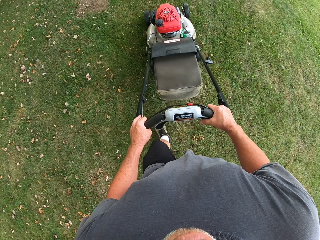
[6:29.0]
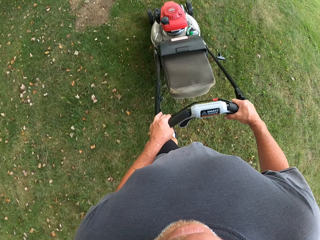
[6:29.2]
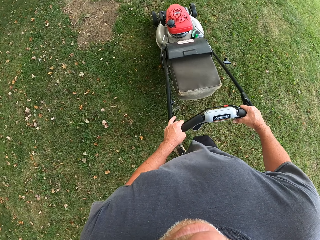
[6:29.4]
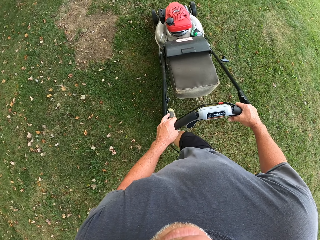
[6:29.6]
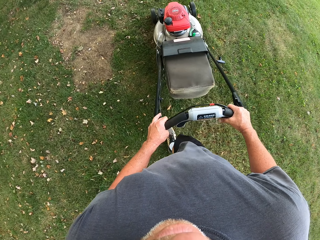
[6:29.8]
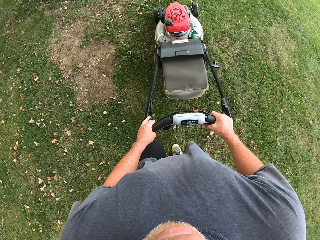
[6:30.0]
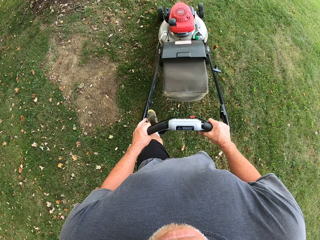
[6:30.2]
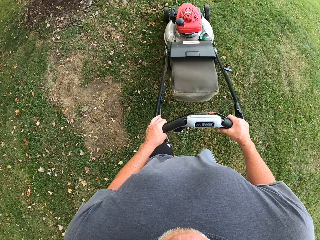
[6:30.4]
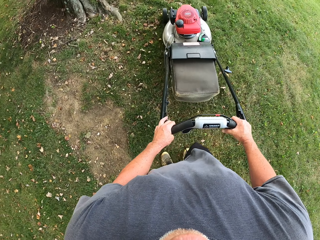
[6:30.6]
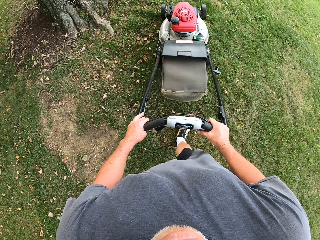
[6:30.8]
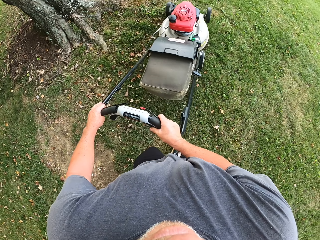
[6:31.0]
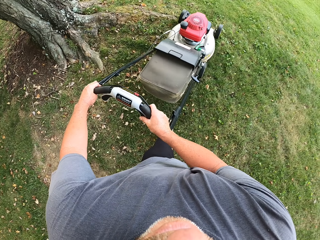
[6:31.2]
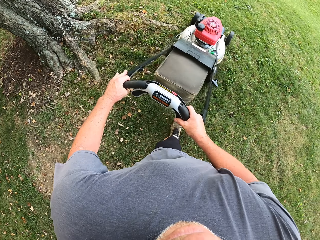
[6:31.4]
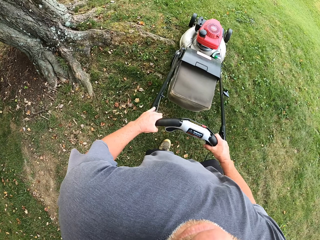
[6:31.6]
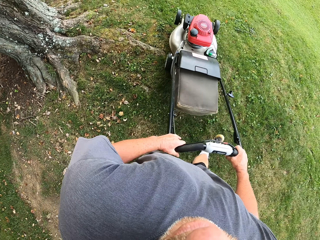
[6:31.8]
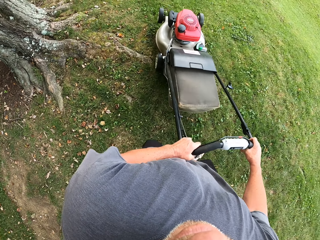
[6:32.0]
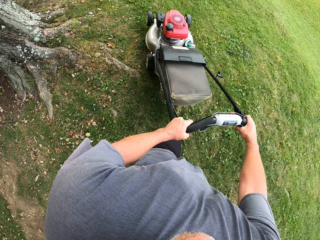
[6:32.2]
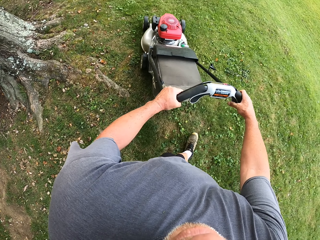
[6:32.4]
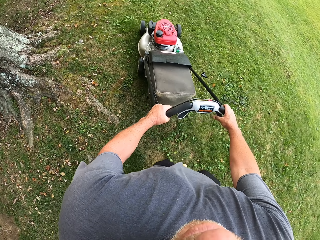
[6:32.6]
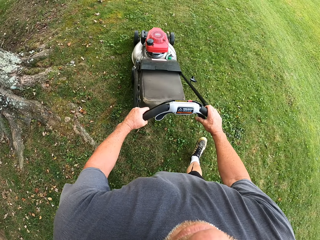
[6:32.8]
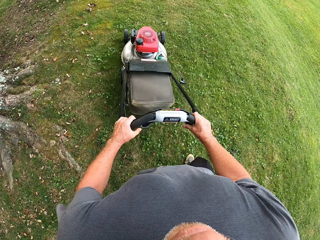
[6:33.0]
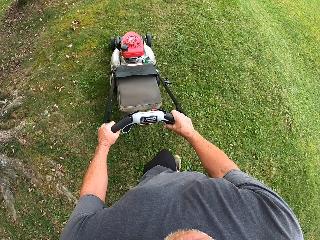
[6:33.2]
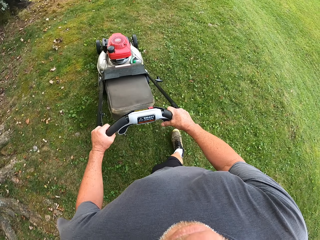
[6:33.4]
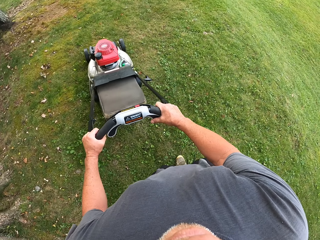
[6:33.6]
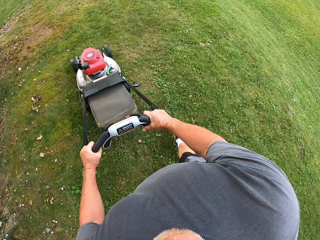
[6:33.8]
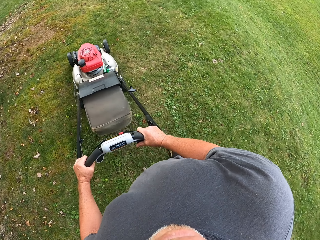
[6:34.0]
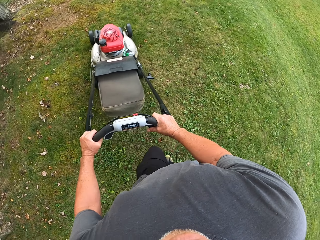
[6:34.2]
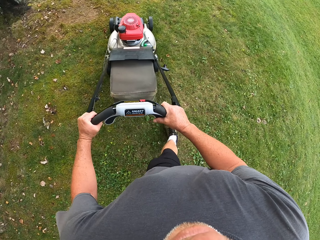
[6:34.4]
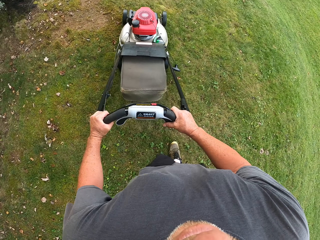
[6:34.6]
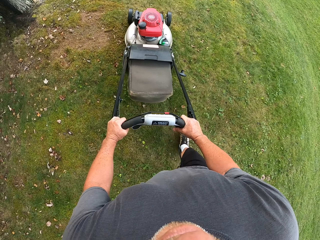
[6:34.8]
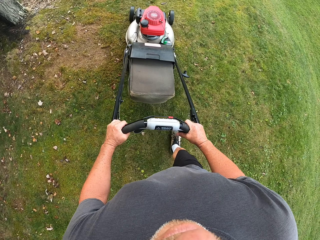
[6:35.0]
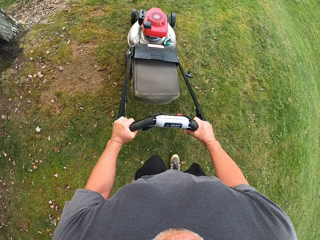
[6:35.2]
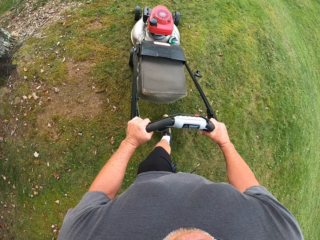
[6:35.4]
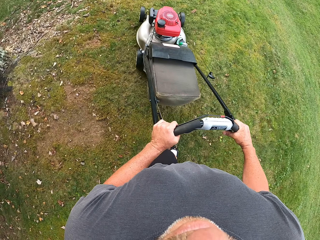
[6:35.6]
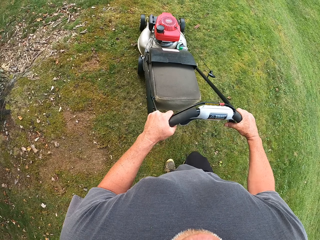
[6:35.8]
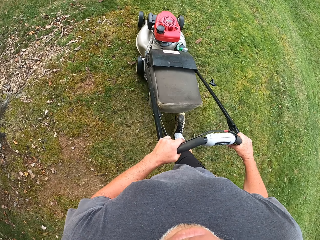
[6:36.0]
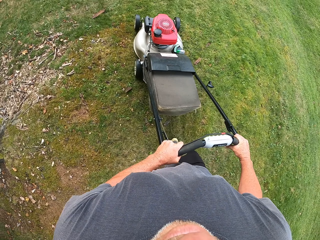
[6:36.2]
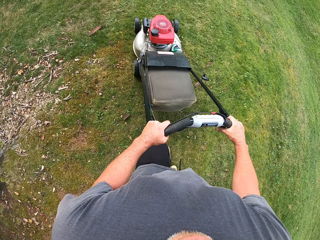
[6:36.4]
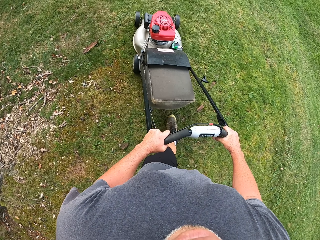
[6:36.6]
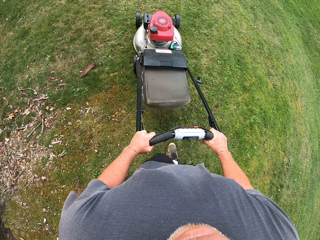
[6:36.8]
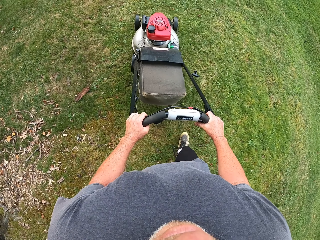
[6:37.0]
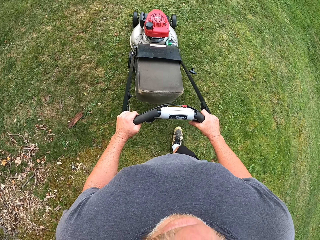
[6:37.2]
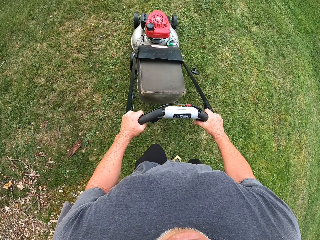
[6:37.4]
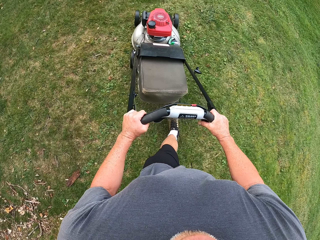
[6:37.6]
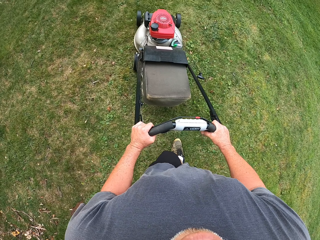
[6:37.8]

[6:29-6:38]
The camera wearer adjusts a lawn mower on the grass. They cut grass with the lawn mower.

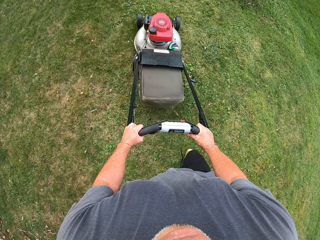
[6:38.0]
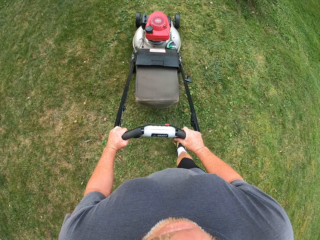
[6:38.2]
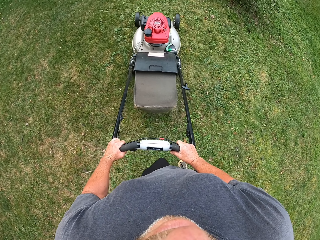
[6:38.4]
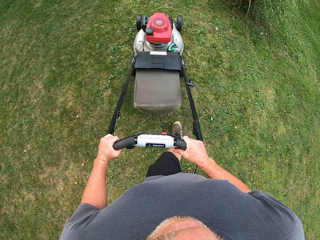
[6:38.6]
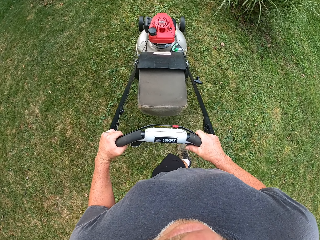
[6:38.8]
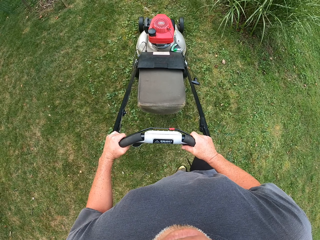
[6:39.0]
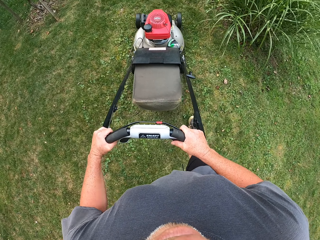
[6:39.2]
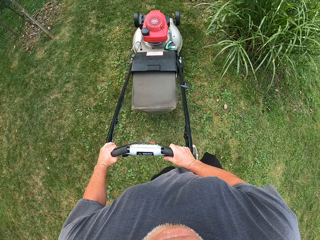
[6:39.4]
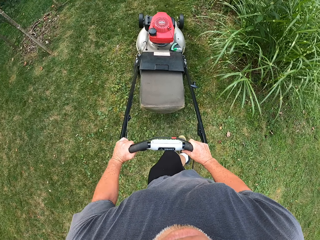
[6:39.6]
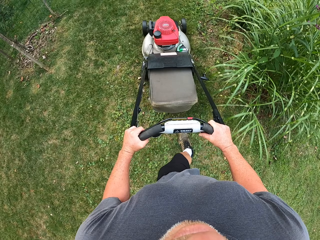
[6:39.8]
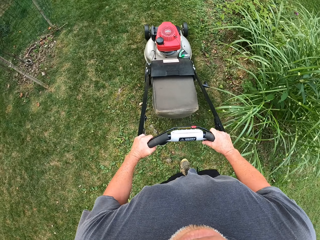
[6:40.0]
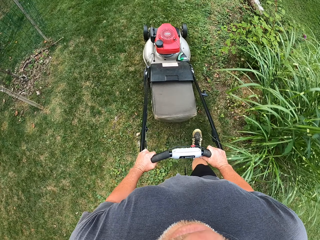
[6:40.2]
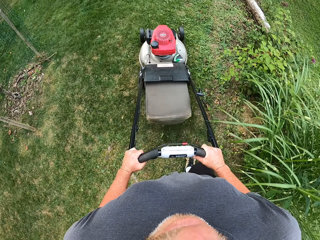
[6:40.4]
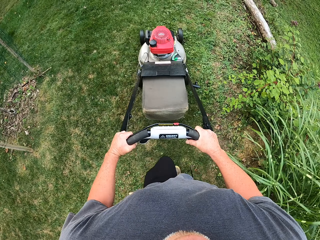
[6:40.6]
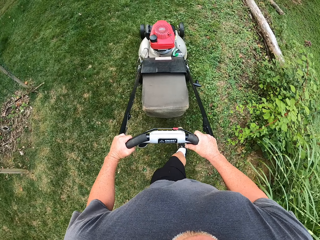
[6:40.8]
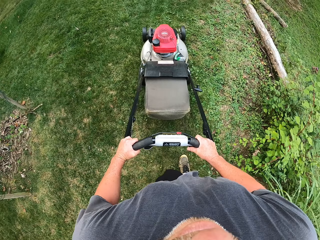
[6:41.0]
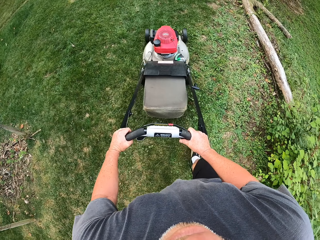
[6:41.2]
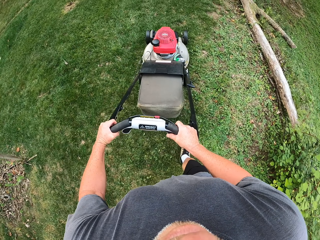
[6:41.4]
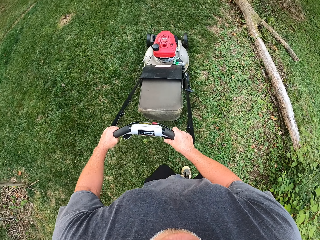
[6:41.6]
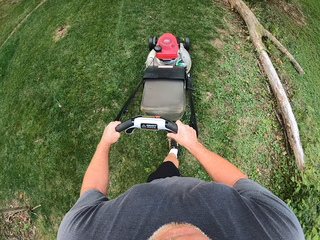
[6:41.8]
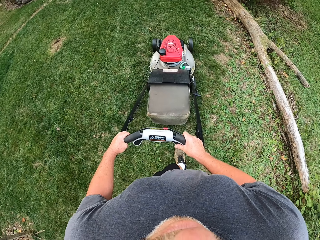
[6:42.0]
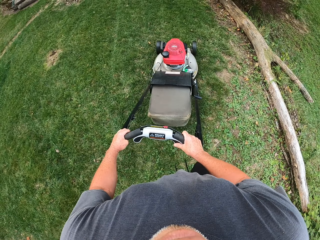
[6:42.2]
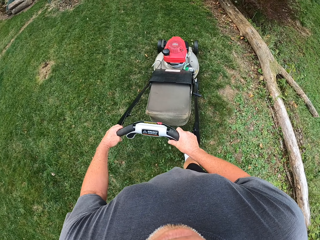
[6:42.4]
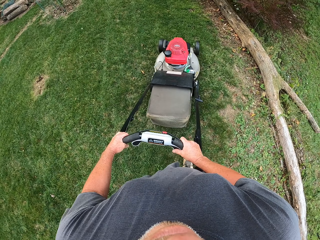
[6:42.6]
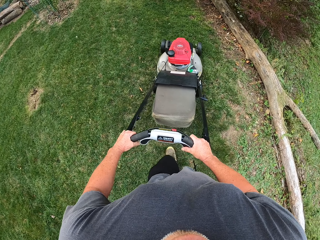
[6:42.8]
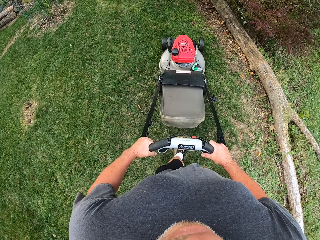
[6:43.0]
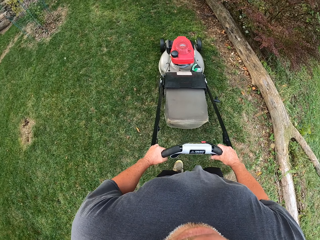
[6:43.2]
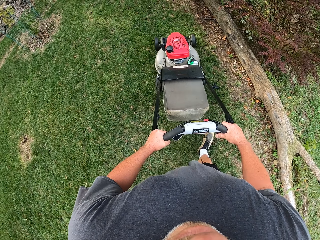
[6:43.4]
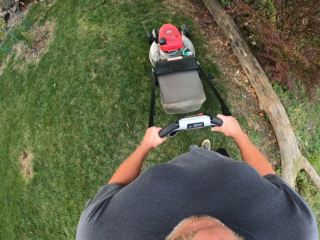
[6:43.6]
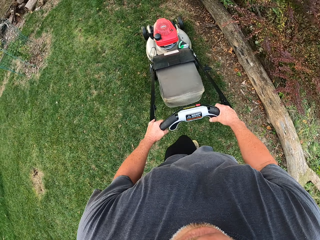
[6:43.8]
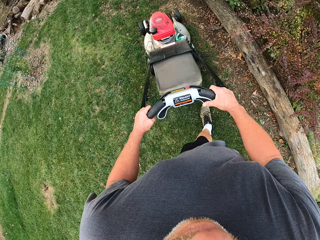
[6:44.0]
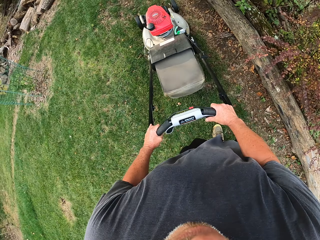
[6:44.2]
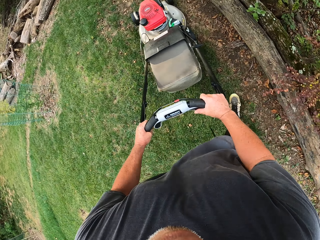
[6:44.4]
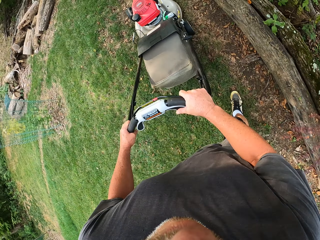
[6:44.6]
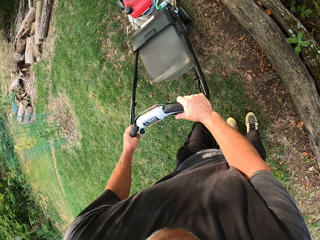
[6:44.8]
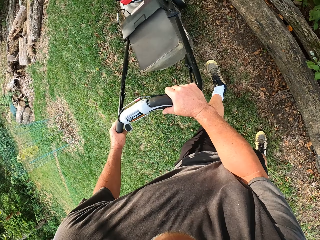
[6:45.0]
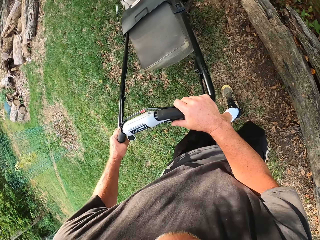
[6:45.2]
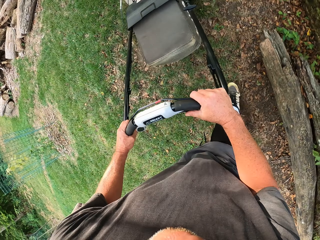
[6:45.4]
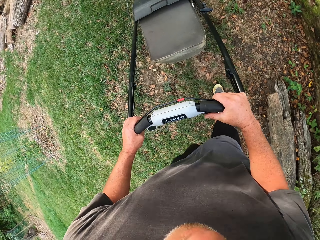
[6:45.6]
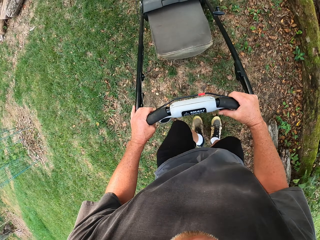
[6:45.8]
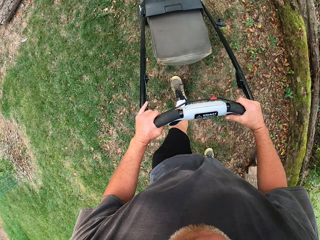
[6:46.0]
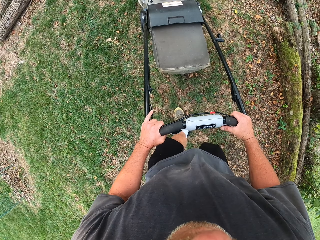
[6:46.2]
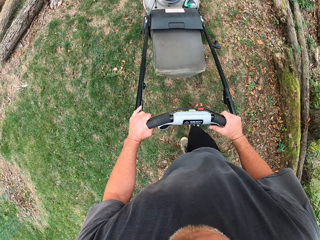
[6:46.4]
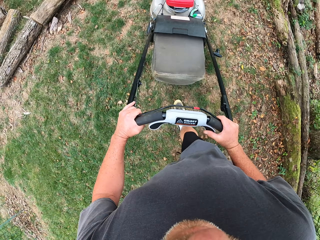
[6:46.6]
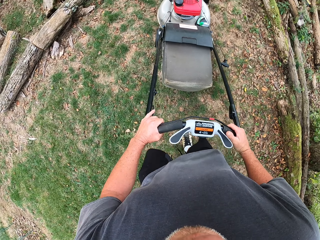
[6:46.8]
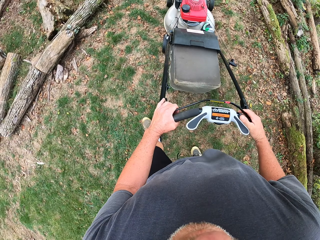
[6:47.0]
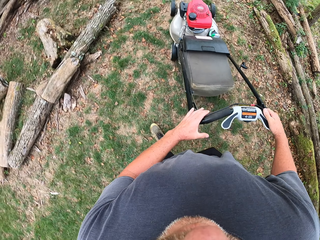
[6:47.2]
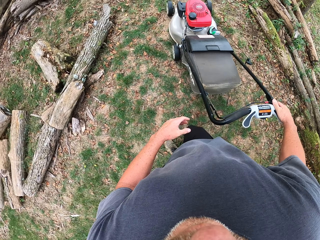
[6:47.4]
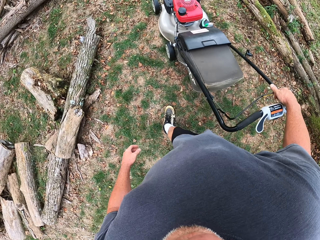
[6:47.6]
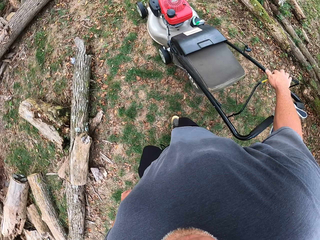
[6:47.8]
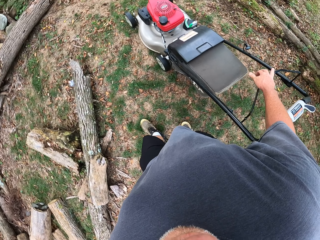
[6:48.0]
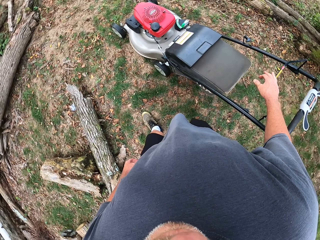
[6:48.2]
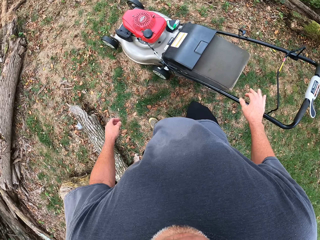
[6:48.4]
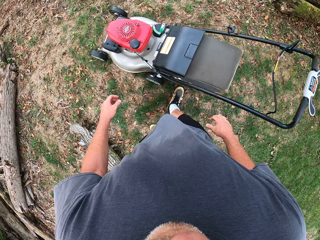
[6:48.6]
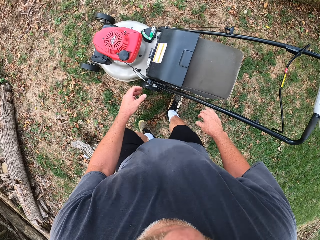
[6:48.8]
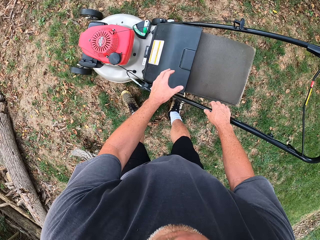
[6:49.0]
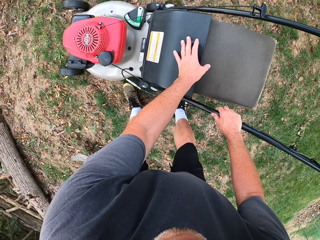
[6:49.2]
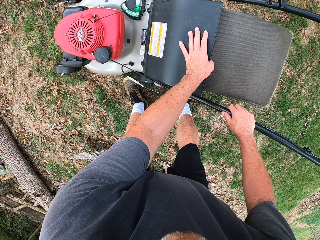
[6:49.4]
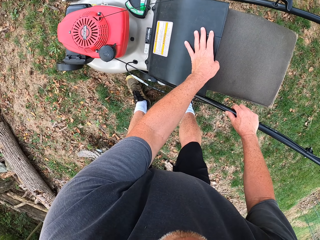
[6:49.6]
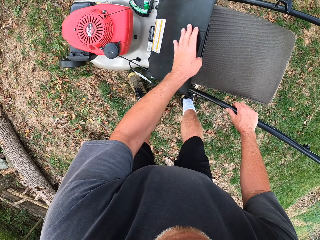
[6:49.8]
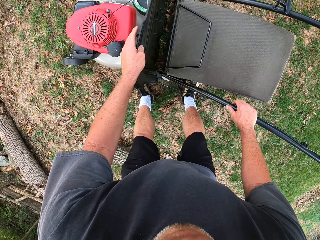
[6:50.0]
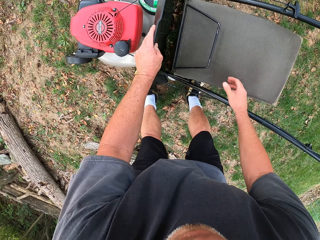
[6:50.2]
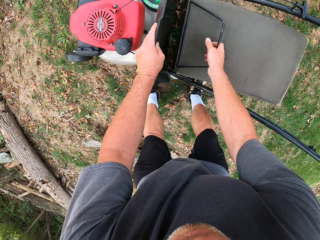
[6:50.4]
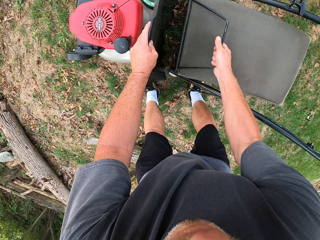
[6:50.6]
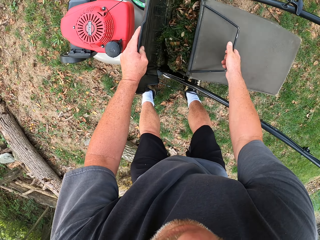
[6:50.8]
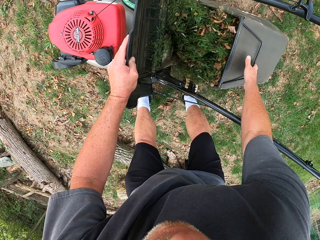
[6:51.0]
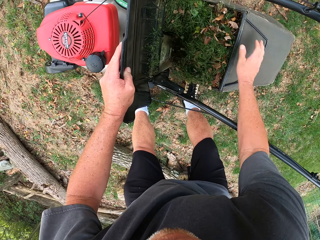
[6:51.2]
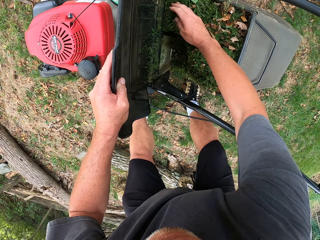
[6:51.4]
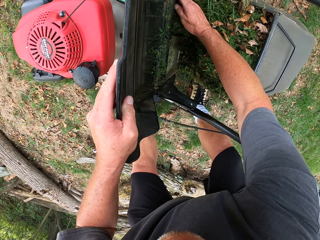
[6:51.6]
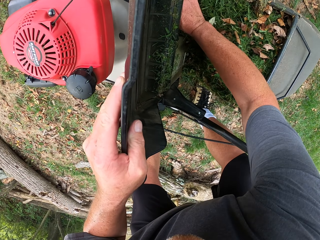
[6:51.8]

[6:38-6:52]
The camera wearer adjusts a lawn mower on the grass. They cut grass with the lawn mower. They walk around a garden. They remove a dust bin from the lawn mower.
